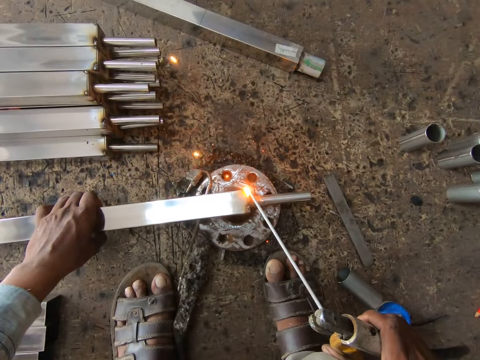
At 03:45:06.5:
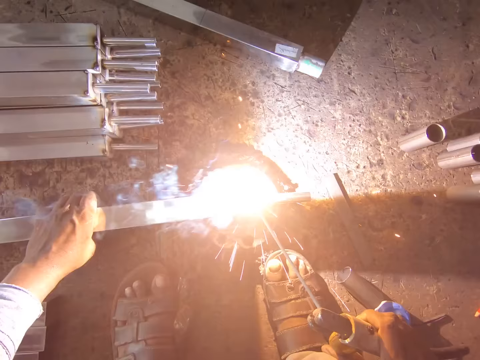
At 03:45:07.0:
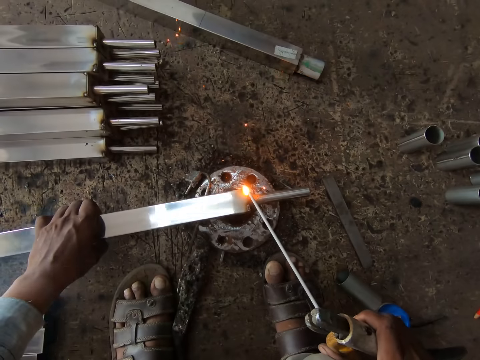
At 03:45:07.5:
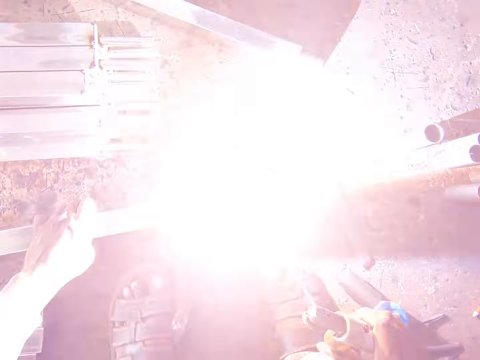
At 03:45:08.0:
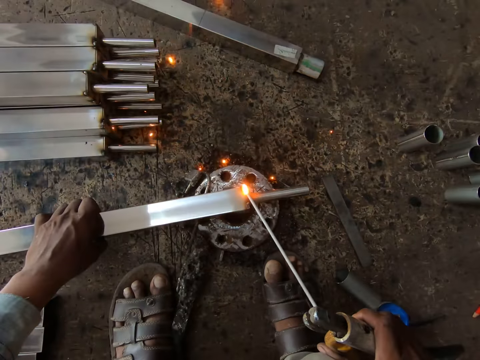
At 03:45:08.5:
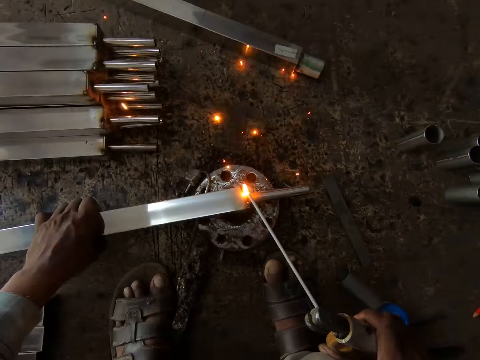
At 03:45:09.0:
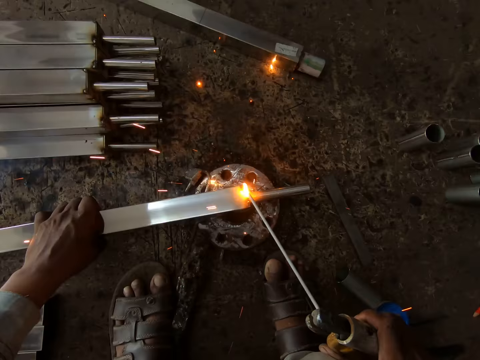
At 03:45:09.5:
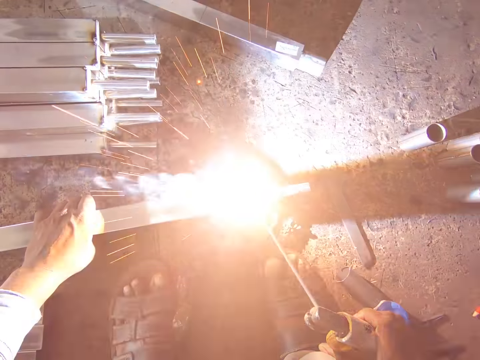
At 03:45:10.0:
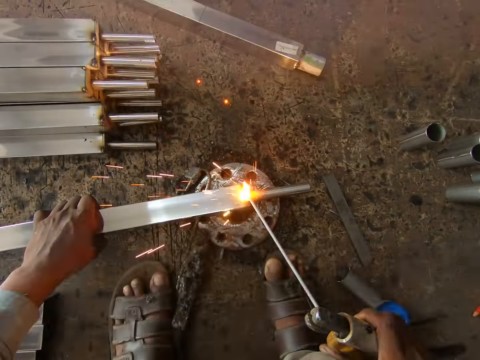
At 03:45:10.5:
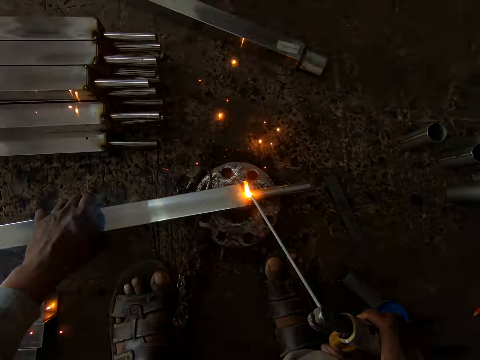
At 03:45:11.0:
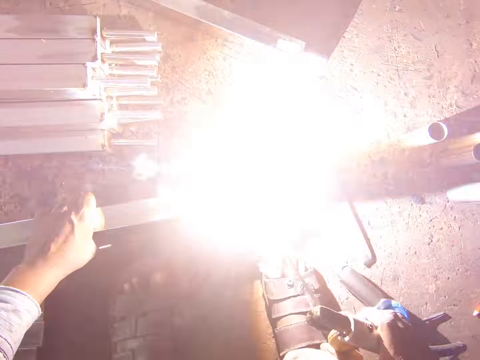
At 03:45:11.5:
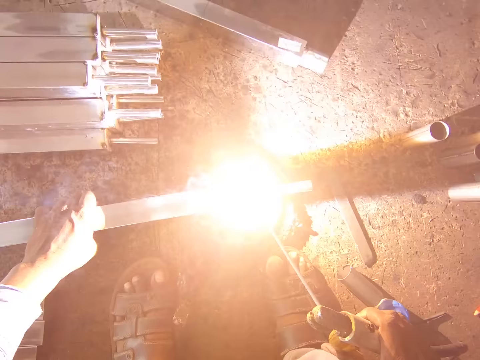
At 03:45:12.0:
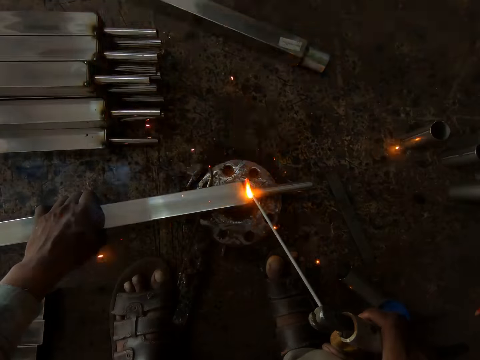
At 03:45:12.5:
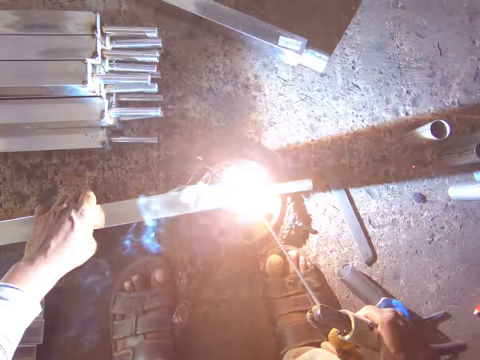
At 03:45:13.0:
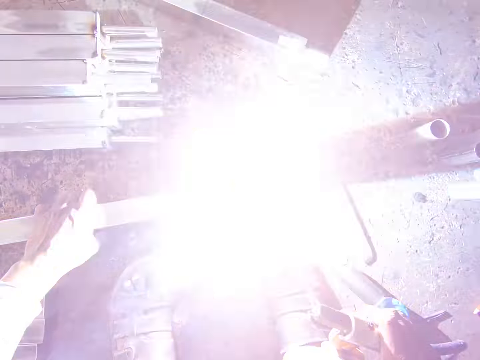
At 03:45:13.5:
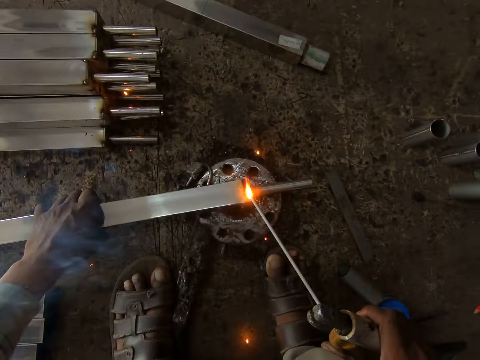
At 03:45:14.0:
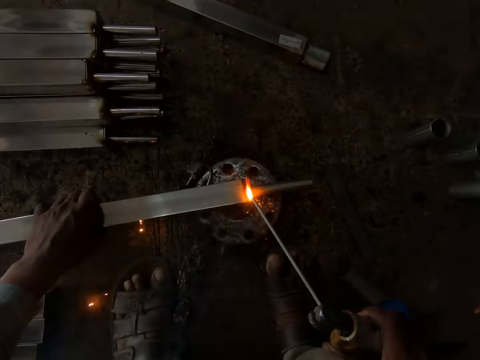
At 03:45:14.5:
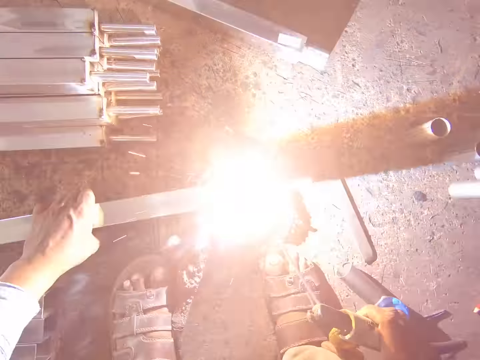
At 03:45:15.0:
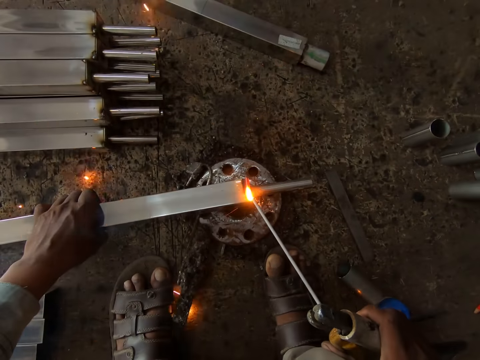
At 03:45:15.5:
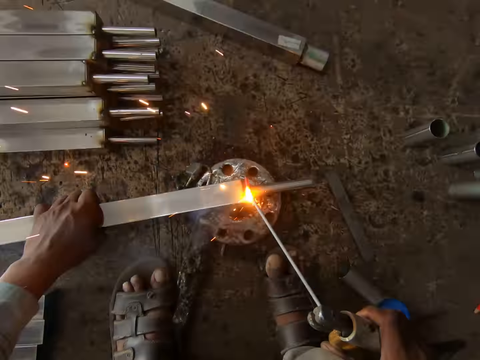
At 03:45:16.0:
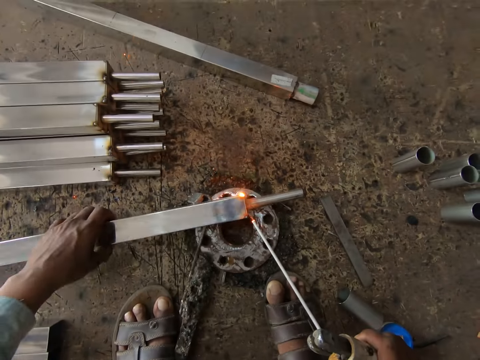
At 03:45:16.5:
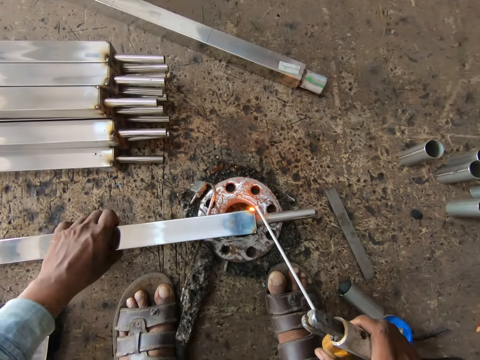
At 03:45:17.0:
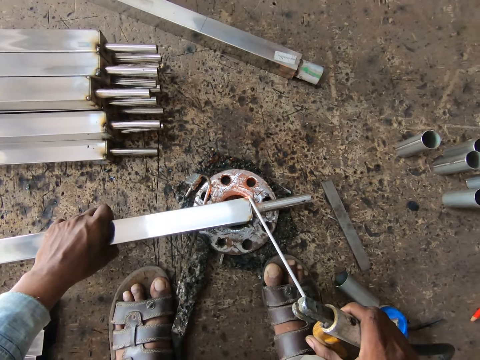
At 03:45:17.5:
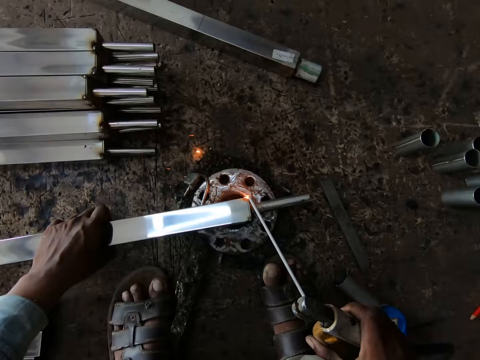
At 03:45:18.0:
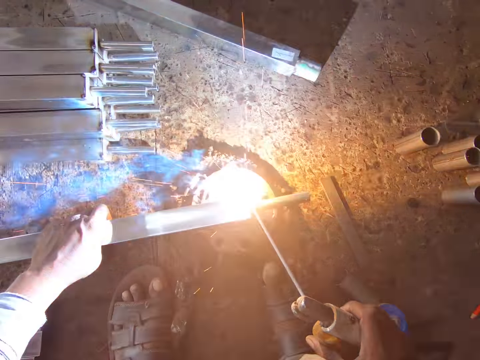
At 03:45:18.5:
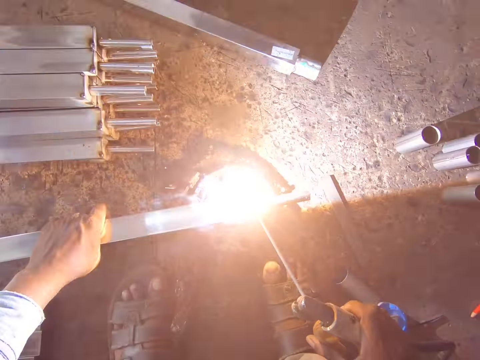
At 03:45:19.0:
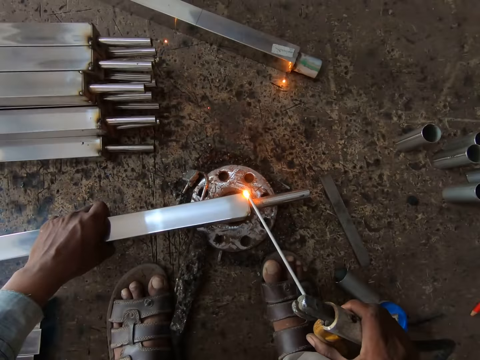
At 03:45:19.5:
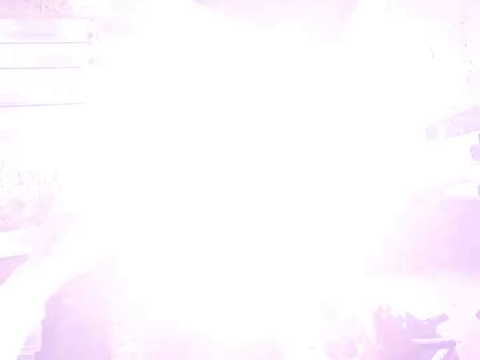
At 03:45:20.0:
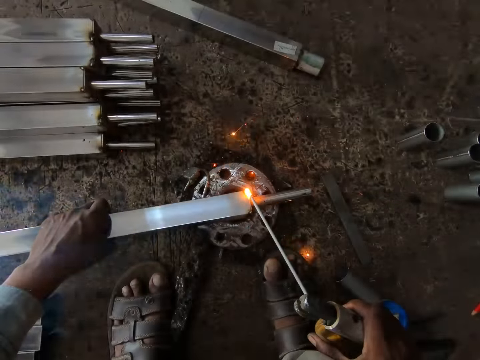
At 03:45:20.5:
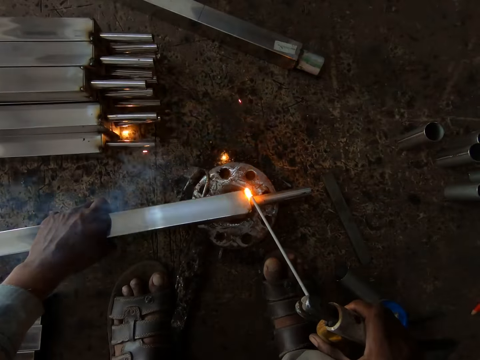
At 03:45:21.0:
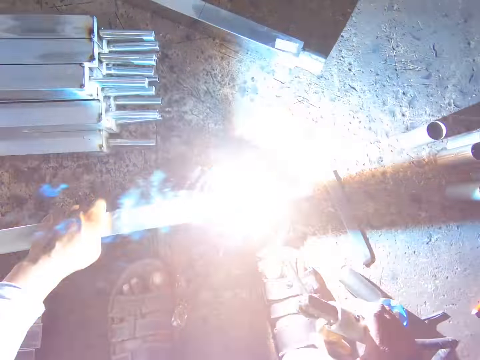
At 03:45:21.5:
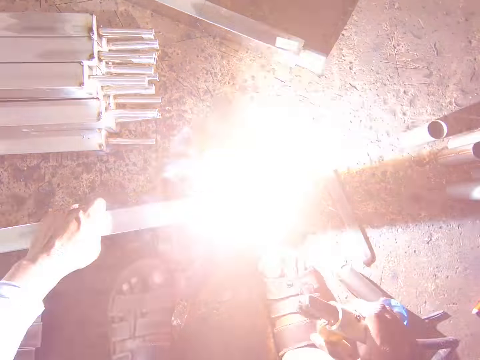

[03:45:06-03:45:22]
The camera wearer flips metal with the left hand. They weld the metal.

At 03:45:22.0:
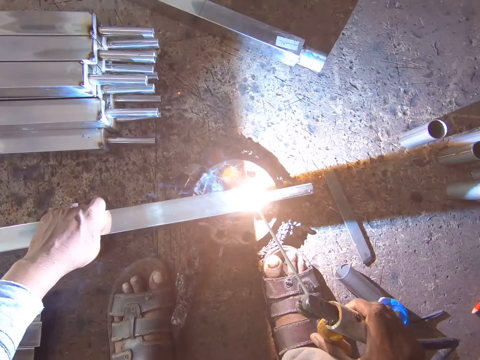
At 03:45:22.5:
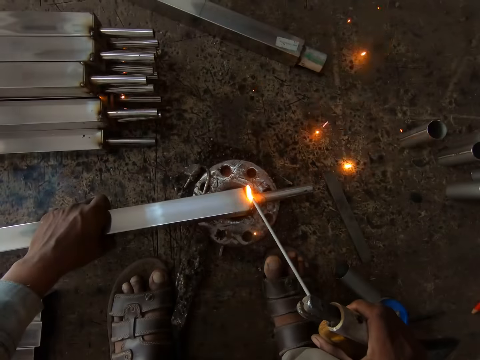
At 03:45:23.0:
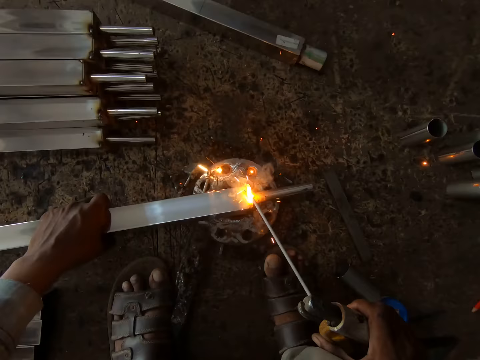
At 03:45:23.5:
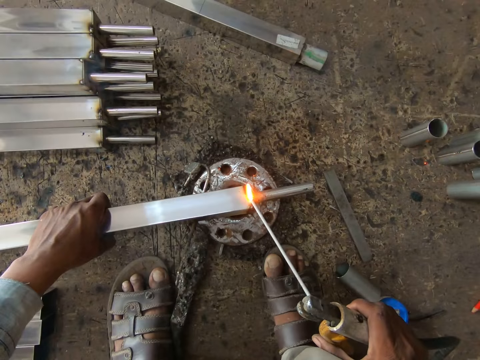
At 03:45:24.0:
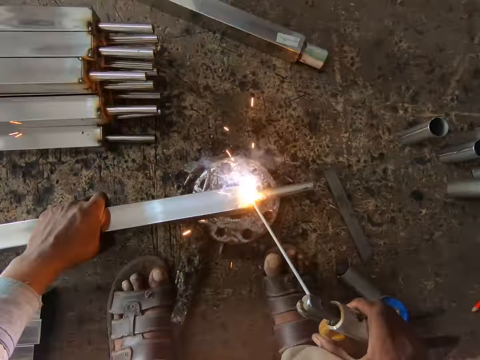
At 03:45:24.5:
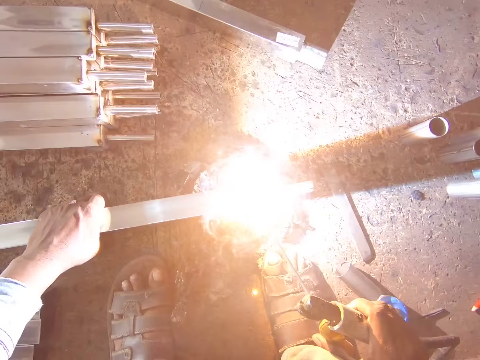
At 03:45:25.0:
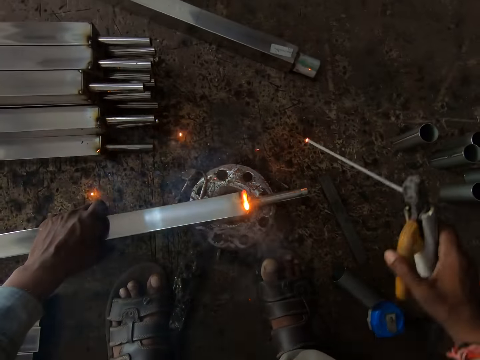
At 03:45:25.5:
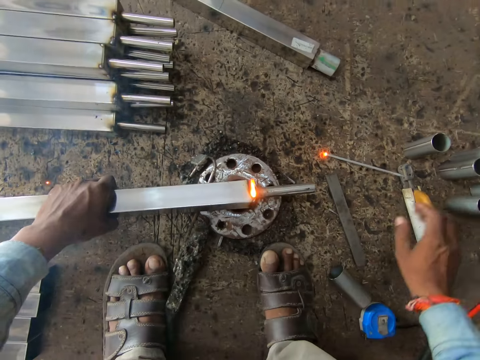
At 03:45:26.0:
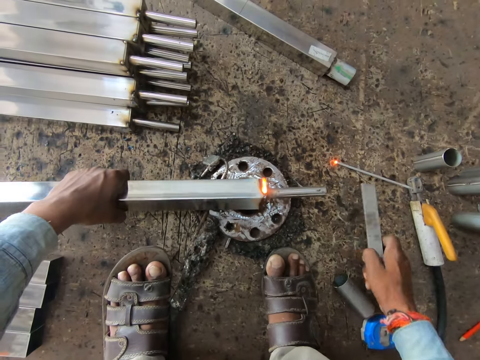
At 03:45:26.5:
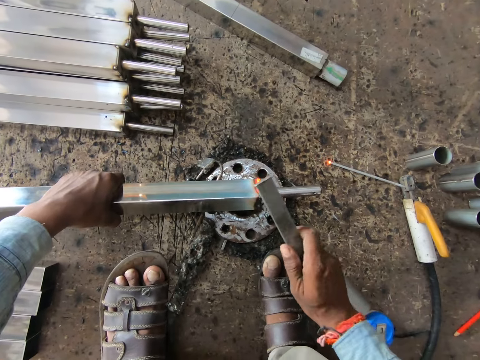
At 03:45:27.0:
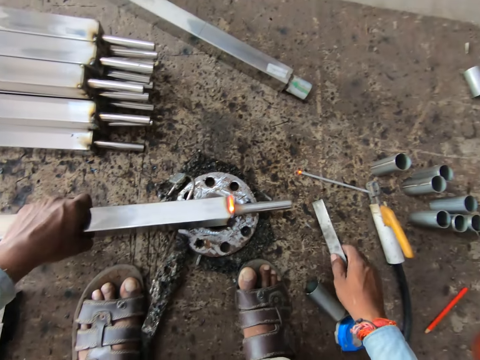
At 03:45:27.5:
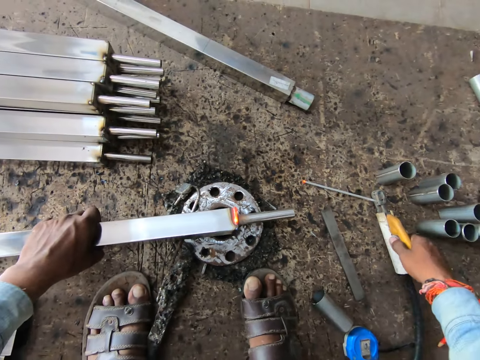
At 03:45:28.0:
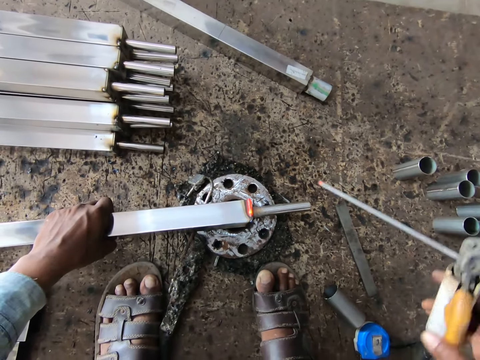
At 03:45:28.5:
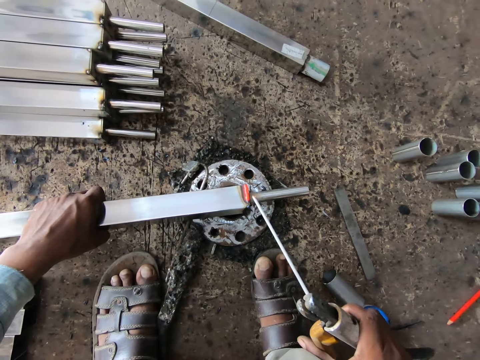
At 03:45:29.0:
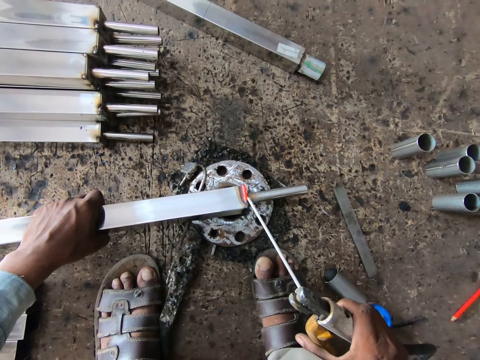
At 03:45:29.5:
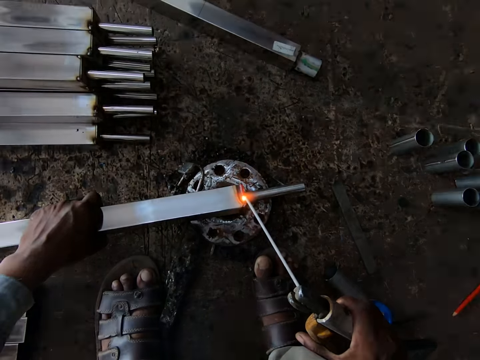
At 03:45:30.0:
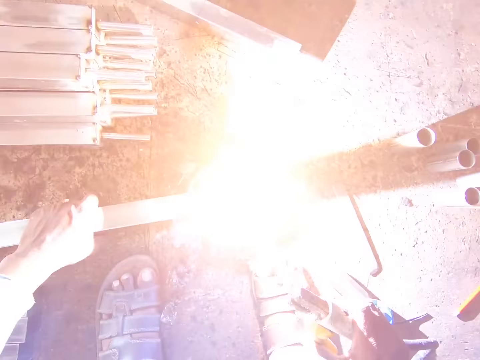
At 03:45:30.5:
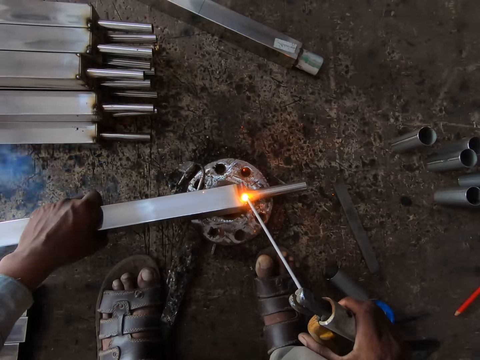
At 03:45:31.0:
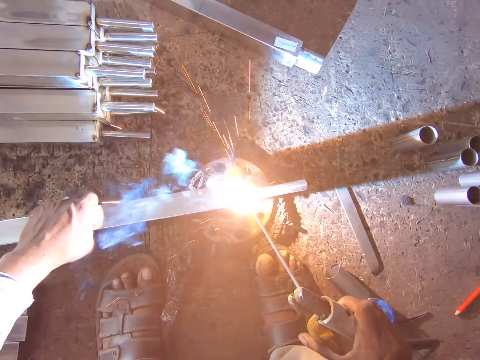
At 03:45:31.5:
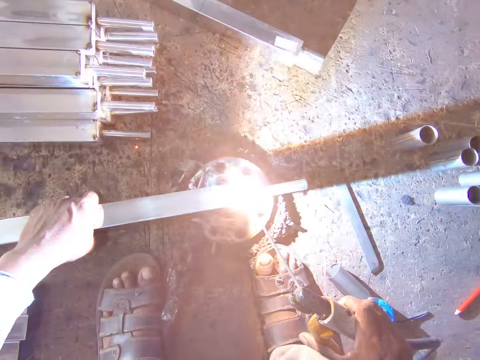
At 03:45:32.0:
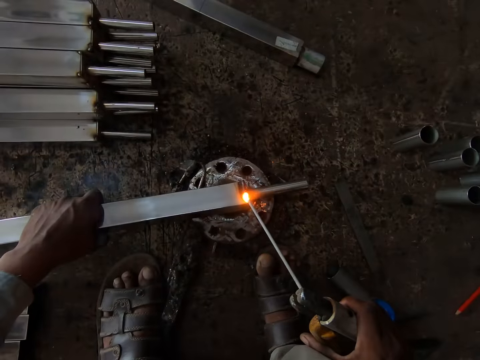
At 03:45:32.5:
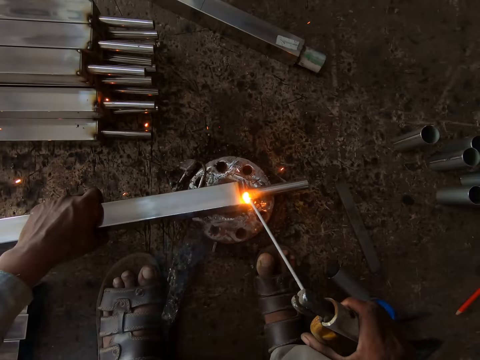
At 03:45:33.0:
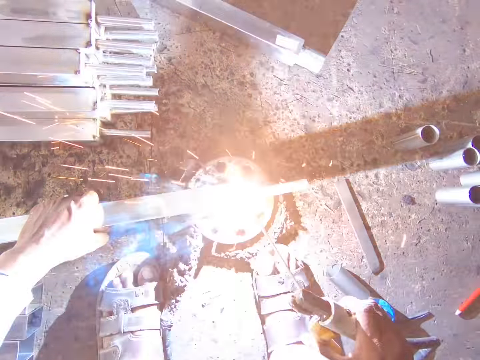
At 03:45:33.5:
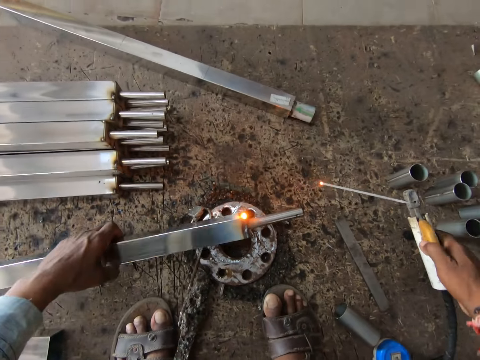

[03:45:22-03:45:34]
The camera wearer drops the welding torch on the floor with his right hand. He picks up the iron on the floor with his right hand, hits the iron rod with the iron in his right hand and drops the iron on the floor with his right hand. He picks up the welding torch on the floor with his right hand and welds the iron rod with the welding torch in his right hand. He drops the welding torch on the floor with his right hand.
